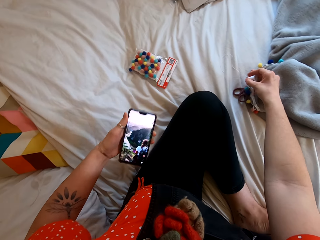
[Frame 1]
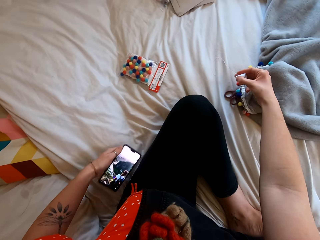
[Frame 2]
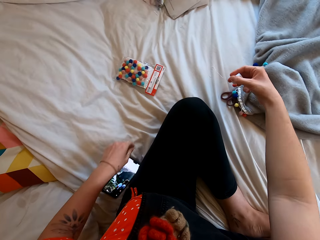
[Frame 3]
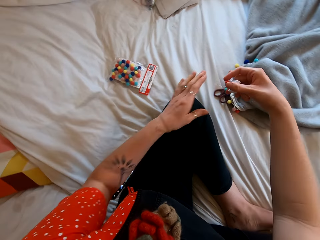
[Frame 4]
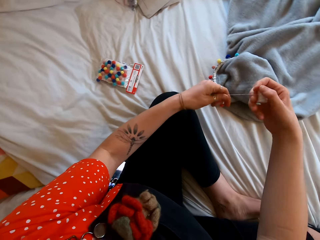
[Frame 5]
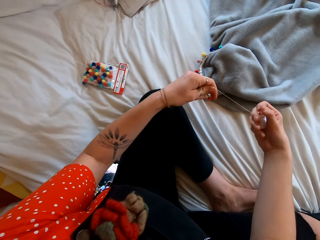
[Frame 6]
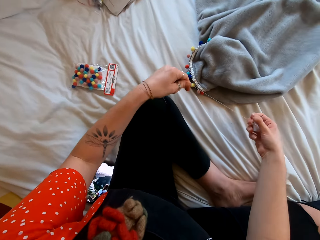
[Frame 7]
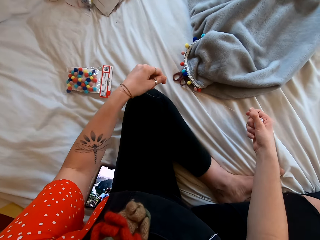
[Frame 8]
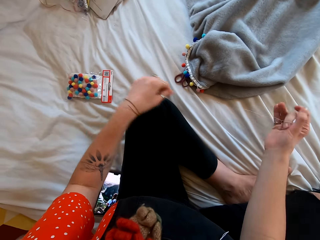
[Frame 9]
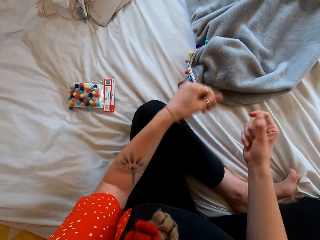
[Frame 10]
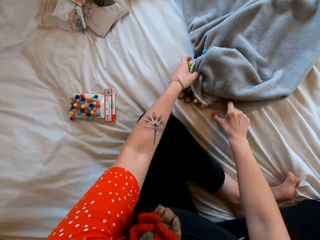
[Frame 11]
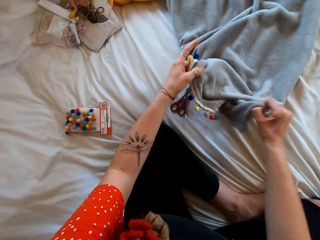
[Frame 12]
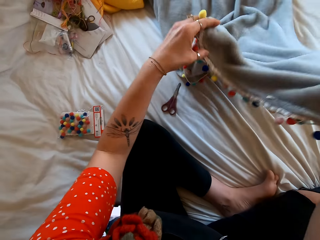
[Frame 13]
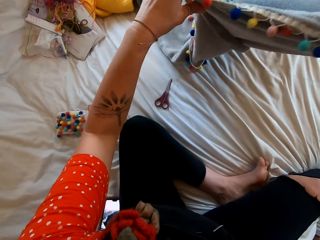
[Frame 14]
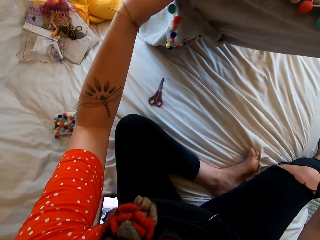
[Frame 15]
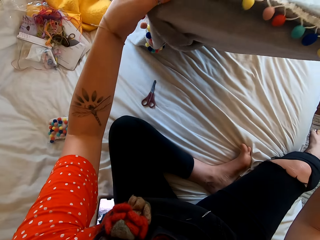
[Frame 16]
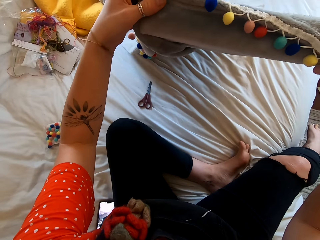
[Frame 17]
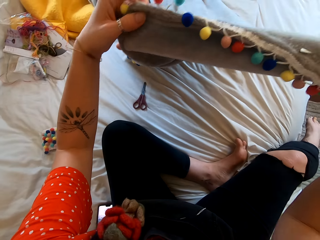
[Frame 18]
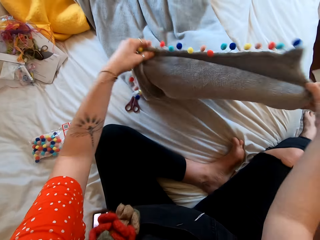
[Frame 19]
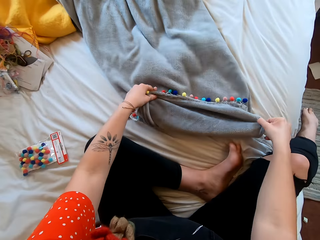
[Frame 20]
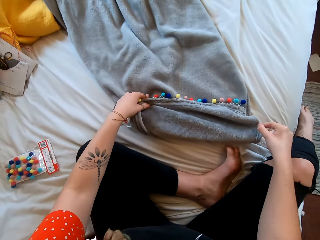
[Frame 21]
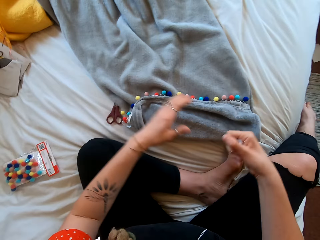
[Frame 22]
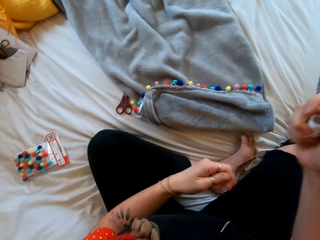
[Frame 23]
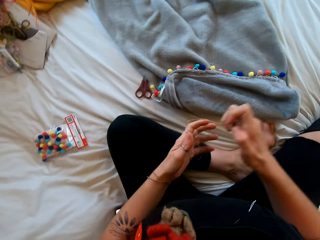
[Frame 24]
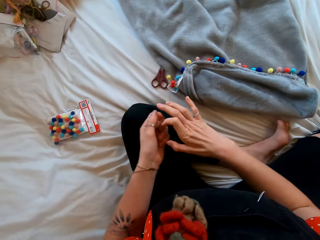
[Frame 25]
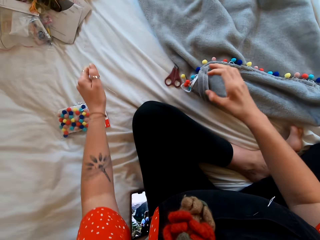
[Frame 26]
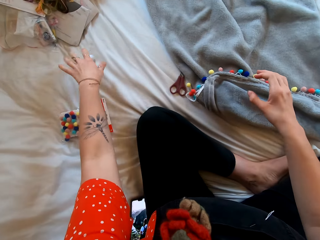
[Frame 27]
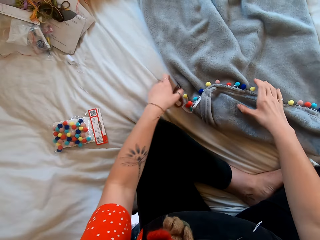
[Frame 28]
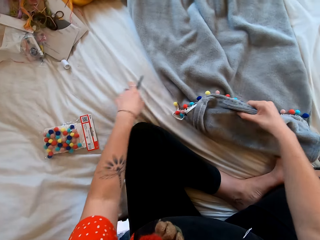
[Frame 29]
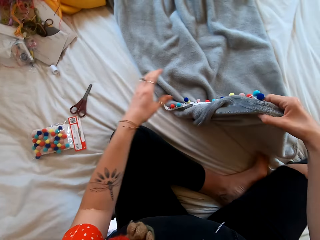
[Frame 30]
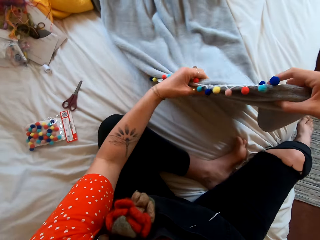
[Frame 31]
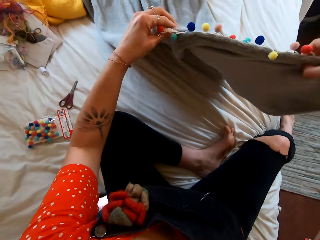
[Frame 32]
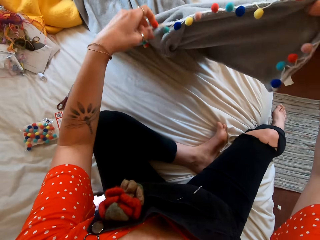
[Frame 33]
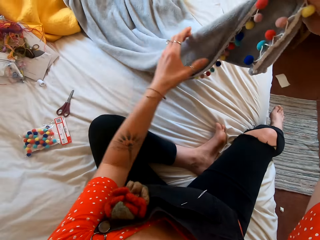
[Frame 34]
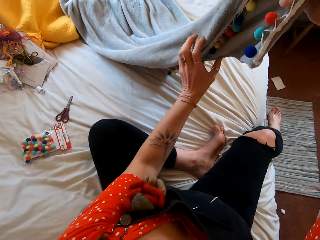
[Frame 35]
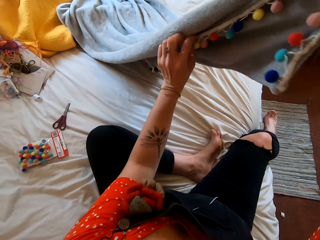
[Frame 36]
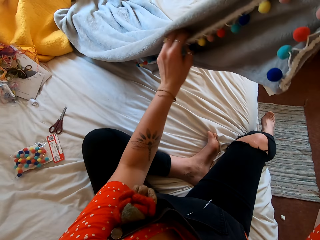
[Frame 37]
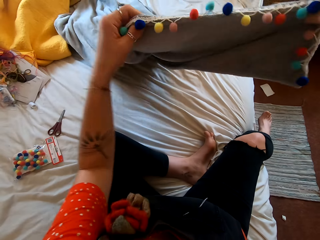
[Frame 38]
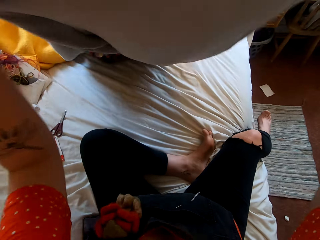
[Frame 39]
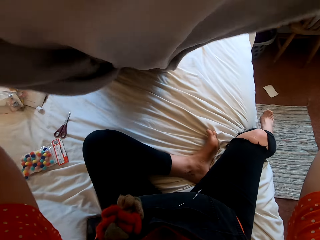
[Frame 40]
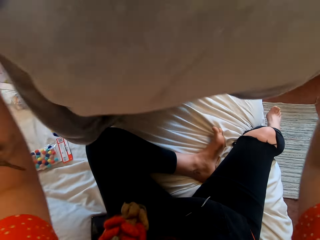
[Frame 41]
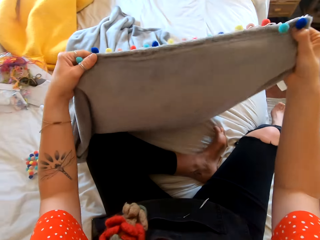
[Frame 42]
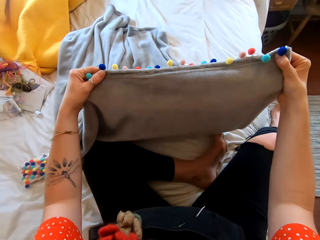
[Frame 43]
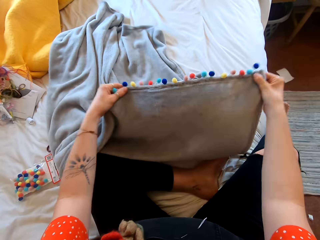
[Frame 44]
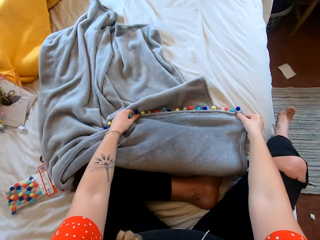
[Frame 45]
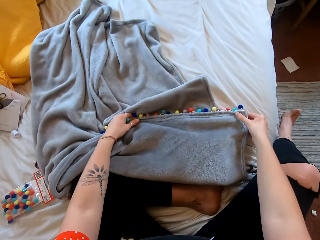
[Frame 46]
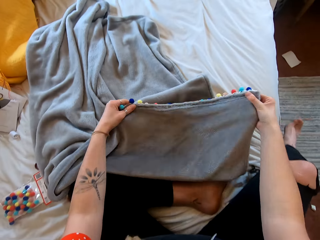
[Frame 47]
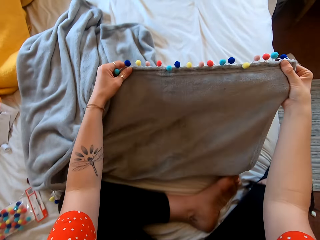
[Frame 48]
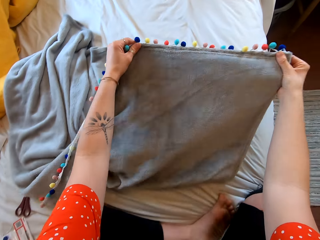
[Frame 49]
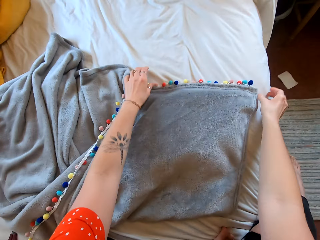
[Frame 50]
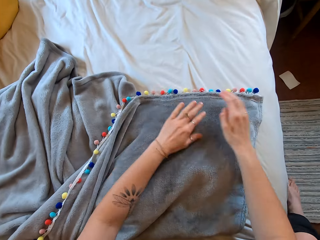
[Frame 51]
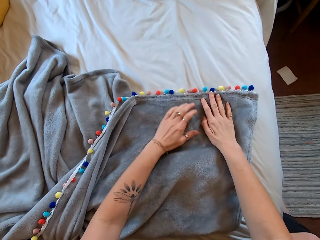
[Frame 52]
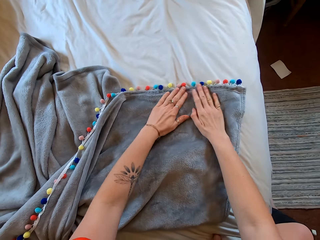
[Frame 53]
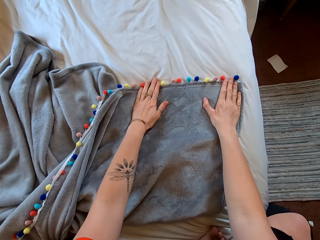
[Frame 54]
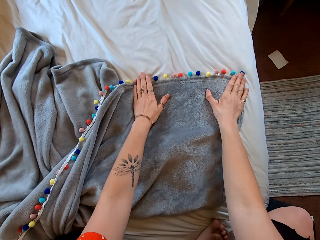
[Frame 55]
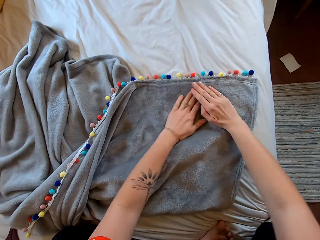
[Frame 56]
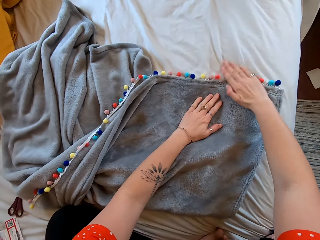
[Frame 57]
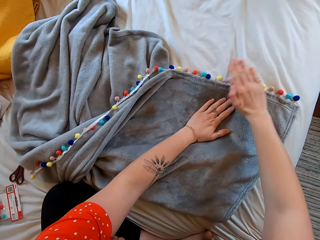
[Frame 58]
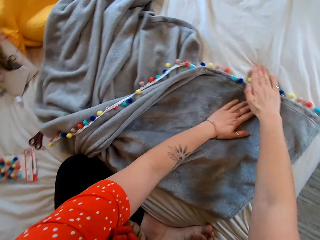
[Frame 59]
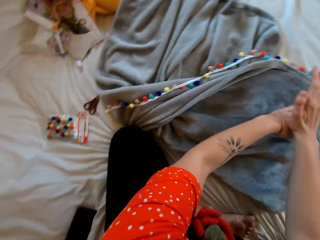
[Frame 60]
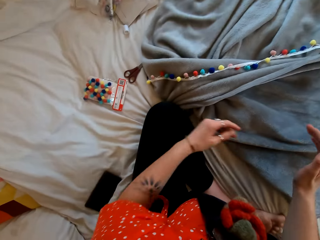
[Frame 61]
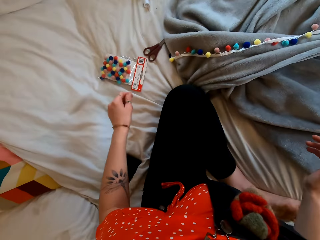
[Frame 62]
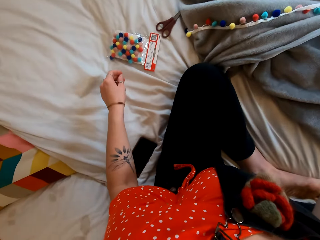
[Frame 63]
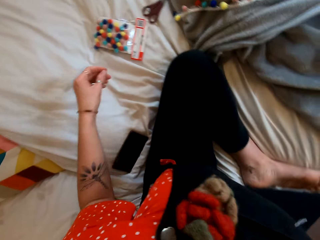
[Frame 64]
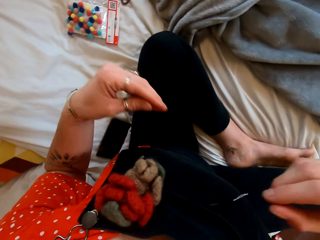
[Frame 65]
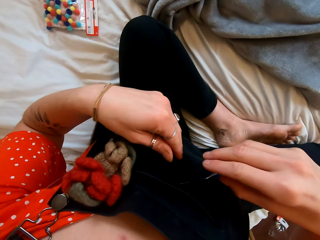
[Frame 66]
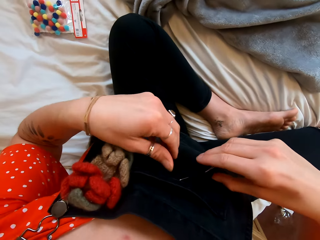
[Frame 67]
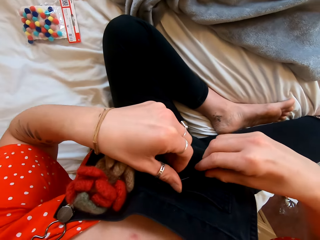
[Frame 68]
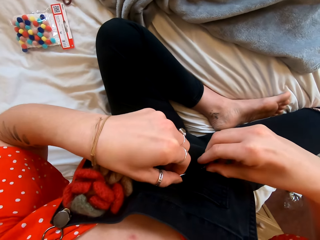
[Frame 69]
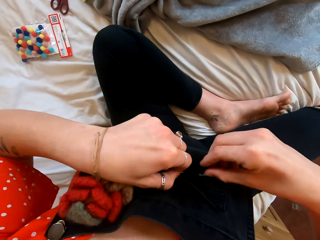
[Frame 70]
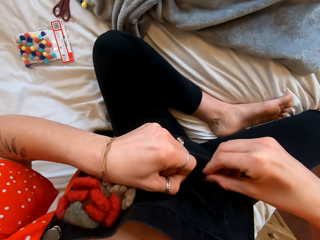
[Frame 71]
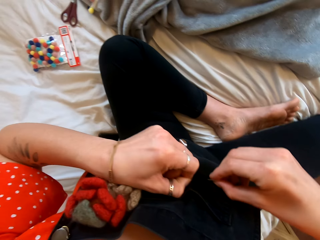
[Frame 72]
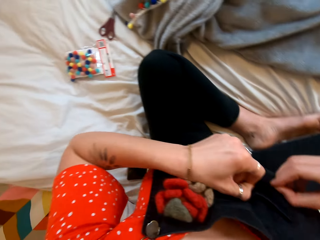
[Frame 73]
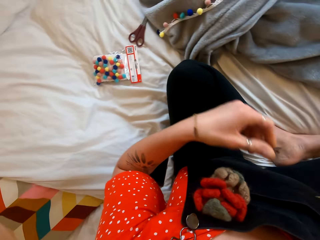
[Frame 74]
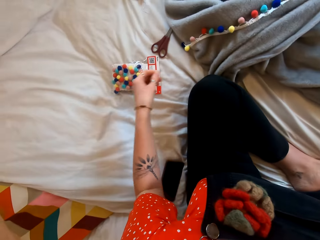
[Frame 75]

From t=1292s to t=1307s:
The camera wearer puts the phone on the bed. She takes a thread from the thread roll. She picks up the cloth. She puts the cloth on the bed. She puts the thread roll on the bed. She picks up the cloth from the bed. She stretches the cloth. She carries the cloth up. She puts the cloth on the bed. She straightens the cloth with her hands. She takes the needle from her blouse.

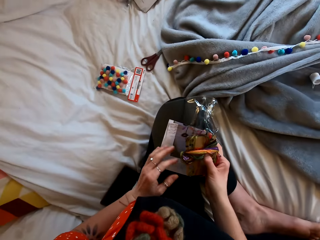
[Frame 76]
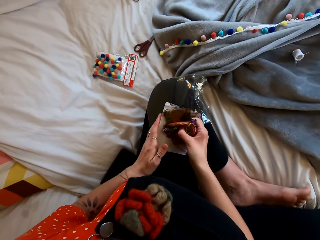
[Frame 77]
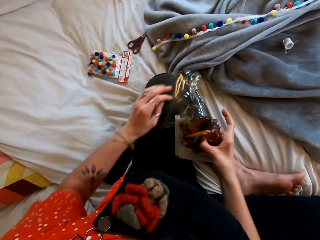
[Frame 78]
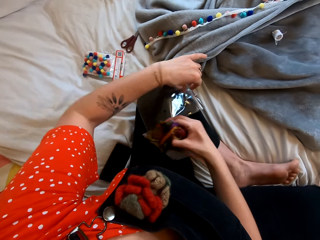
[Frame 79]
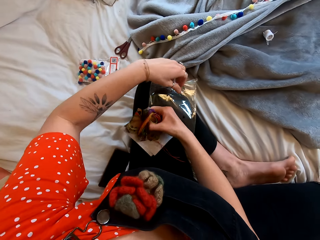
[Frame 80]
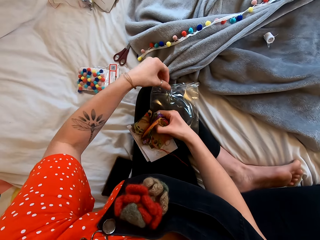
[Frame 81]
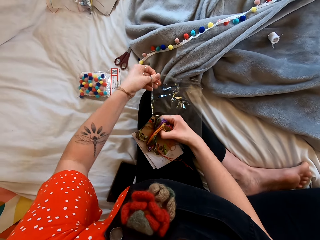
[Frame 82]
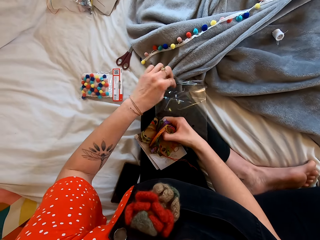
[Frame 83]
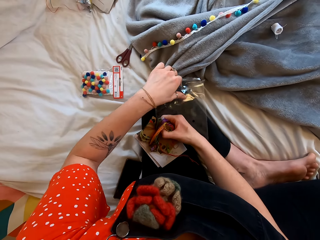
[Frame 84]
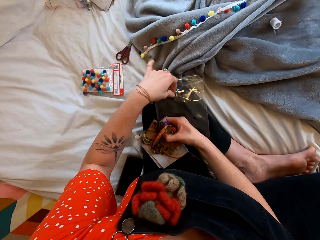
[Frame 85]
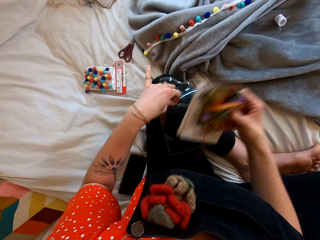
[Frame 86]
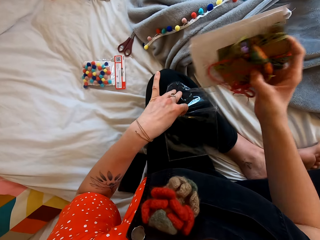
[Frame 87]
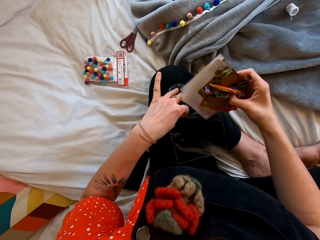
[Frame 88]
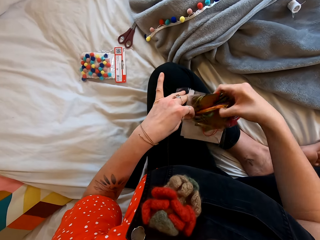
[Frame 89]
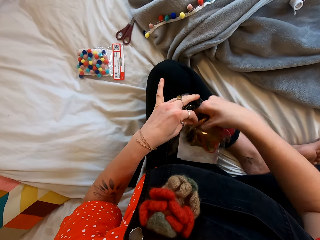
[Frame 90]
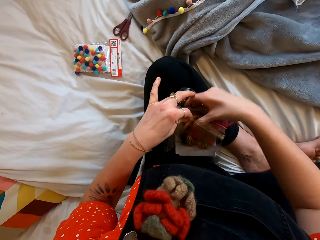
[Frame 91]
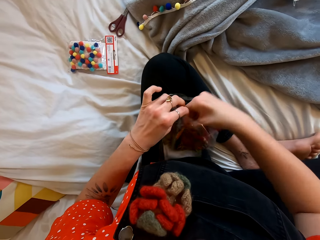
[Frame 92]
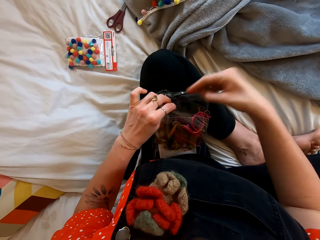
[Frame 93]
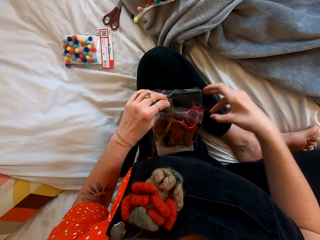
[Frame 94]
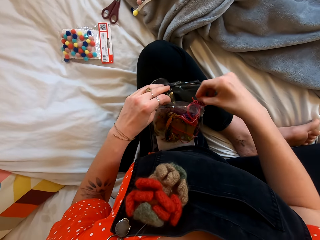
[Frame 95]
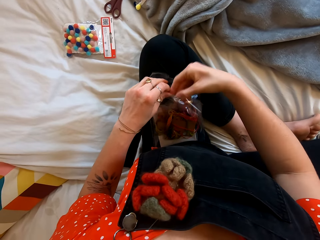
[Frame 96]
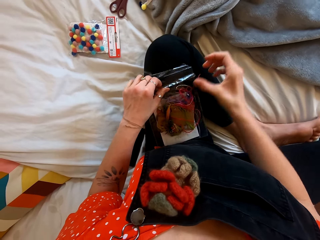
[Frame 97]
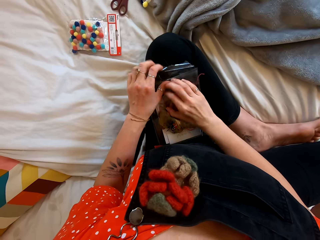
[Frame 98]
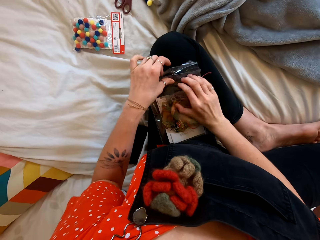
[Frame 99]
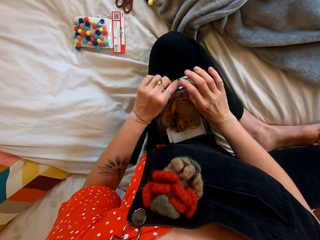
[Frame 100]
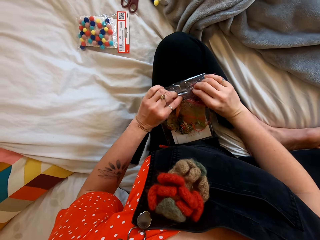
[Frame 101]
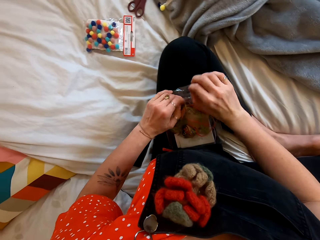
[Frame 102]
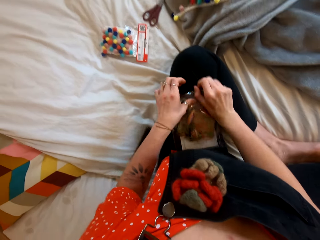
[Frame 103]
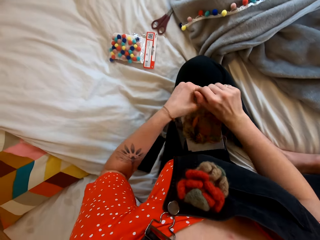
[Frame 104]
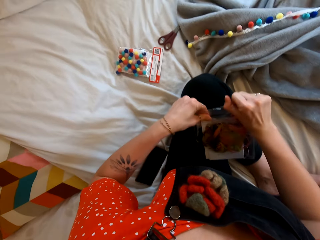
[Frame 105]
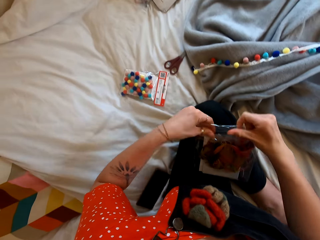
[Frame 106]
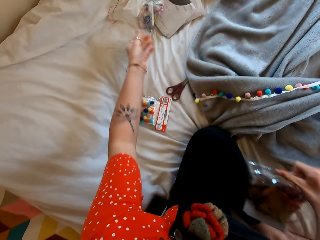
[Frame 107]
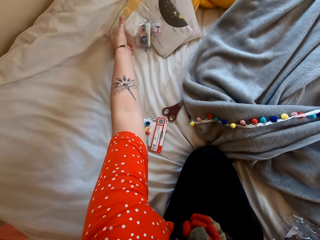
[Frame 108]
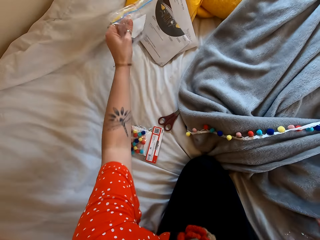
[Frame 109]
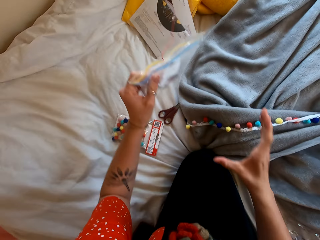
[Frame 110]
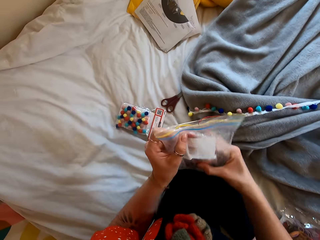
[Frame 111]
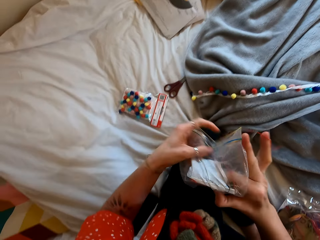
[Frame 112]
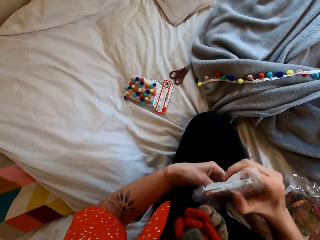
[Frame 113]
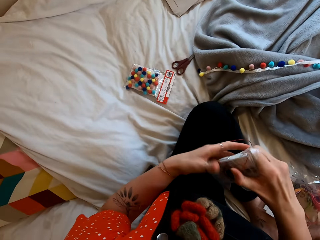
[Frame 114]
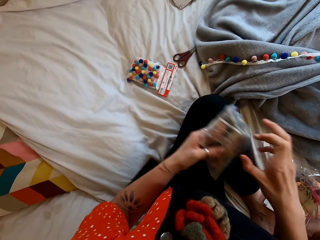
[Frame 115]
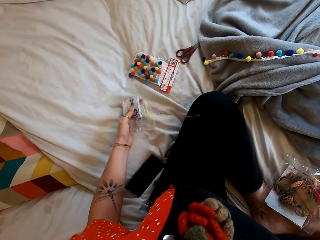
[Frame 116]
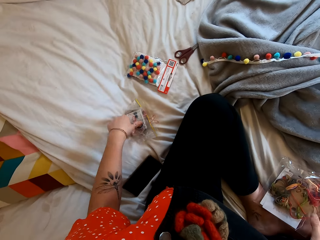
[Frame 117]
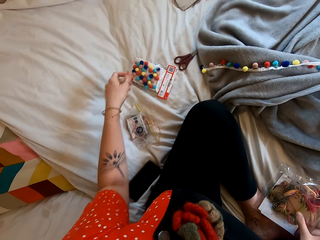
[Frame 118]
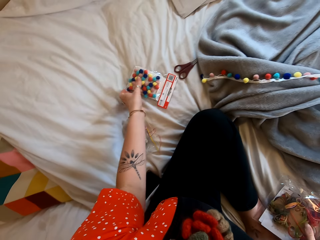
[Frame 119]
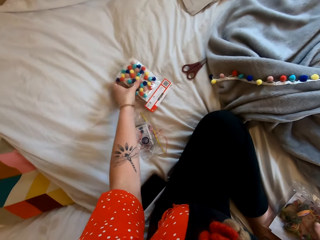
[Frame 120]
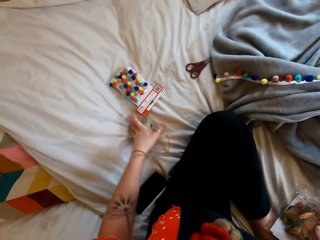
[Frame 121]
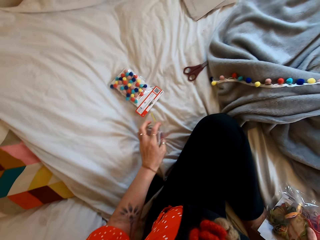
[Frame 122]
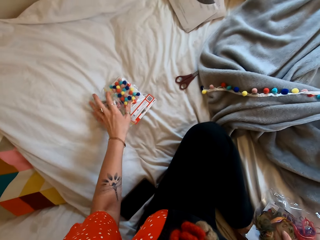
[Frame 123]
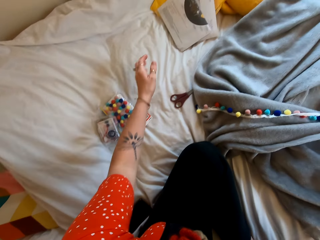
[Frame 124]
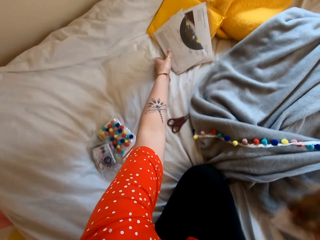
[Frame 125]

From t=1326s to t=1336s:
The camera wearer picks a piece of polythene paper. They open the polythene paper. They put something into the polythene bag. They close the polythene bag. They pick another polythene bag. They put the polythene bag on the bed.
